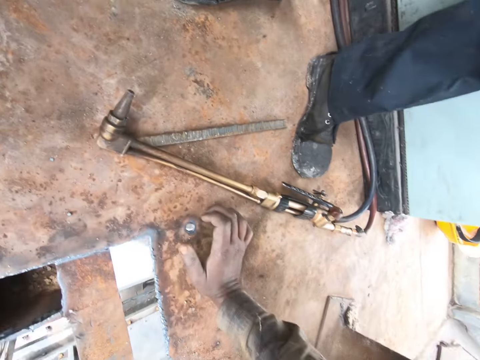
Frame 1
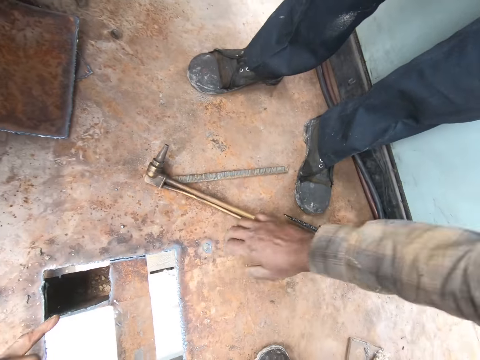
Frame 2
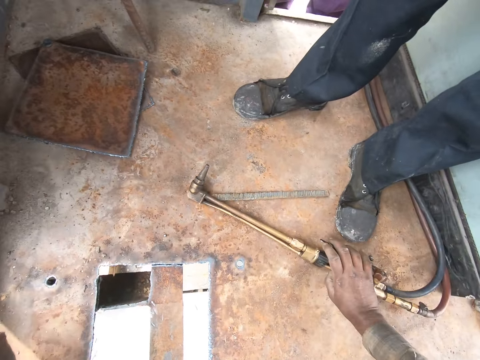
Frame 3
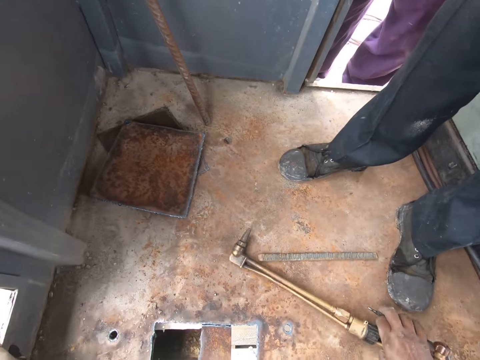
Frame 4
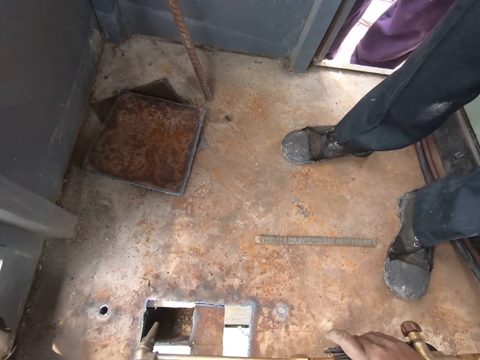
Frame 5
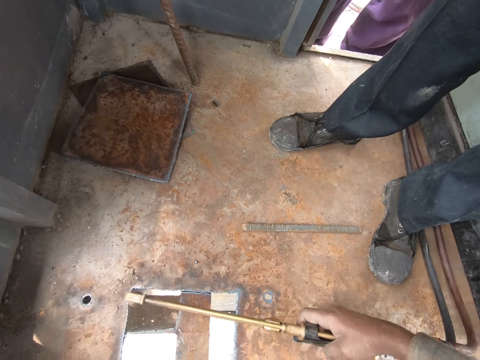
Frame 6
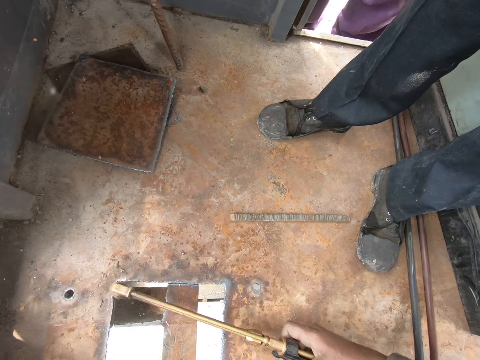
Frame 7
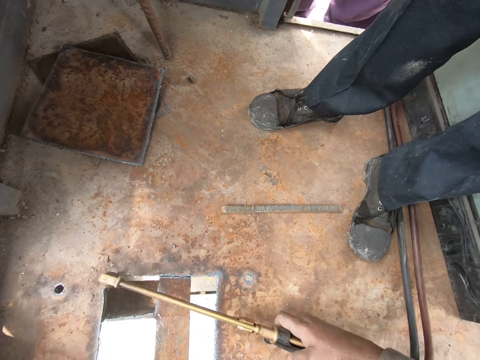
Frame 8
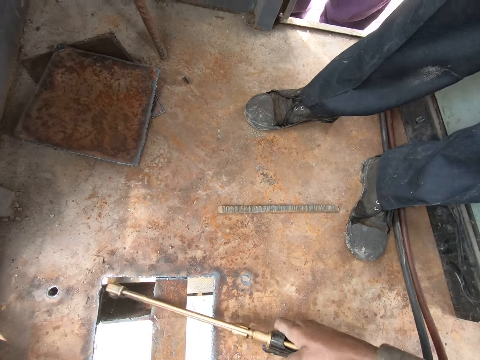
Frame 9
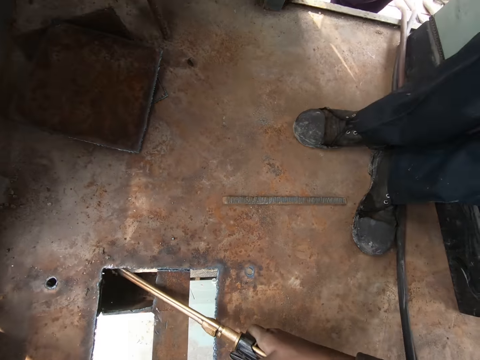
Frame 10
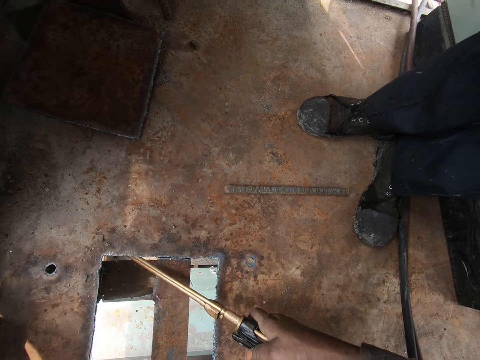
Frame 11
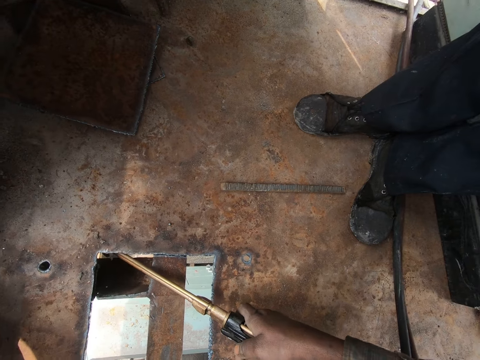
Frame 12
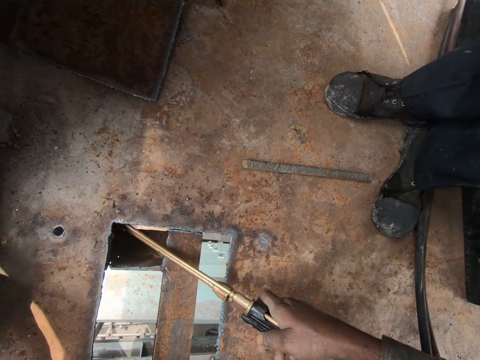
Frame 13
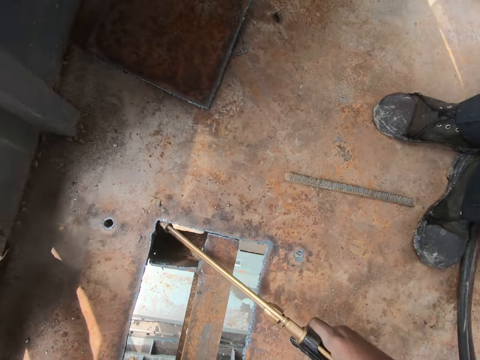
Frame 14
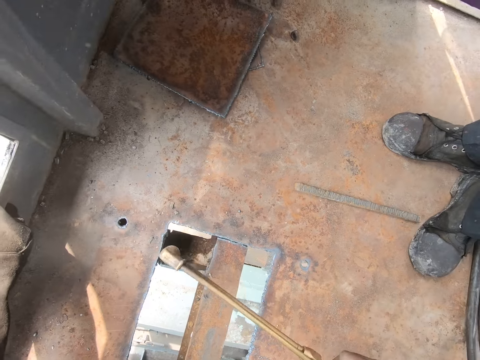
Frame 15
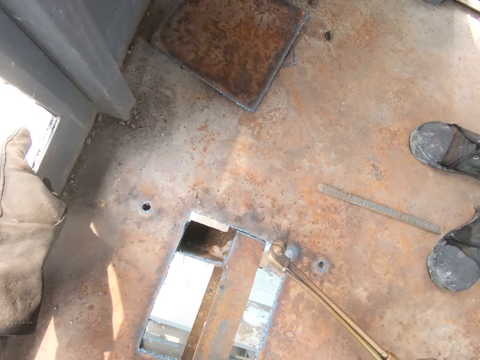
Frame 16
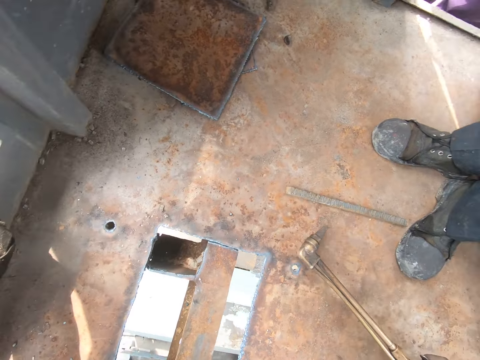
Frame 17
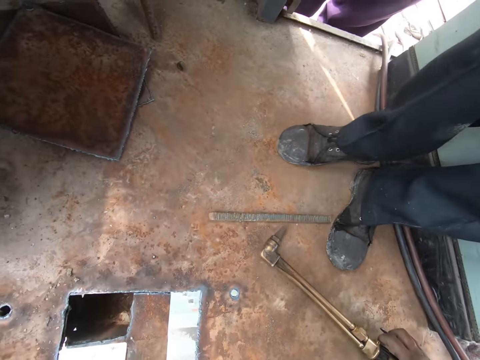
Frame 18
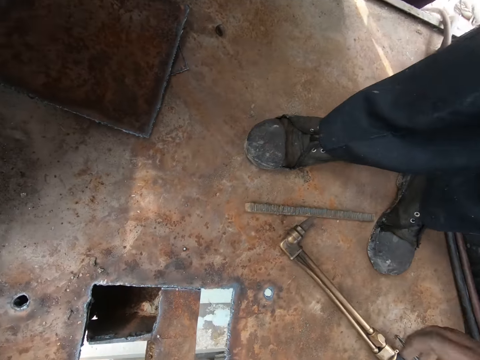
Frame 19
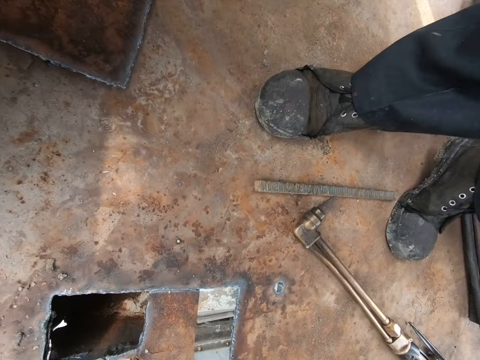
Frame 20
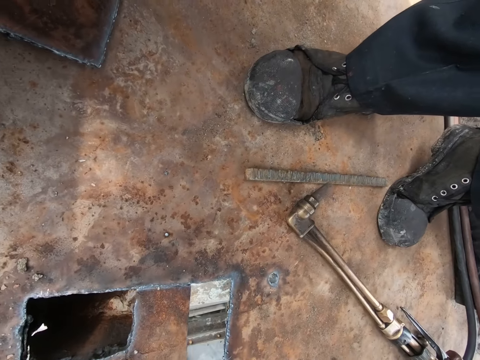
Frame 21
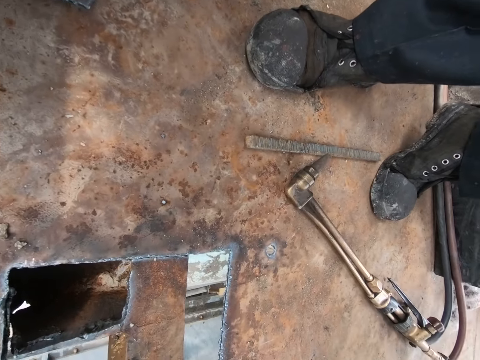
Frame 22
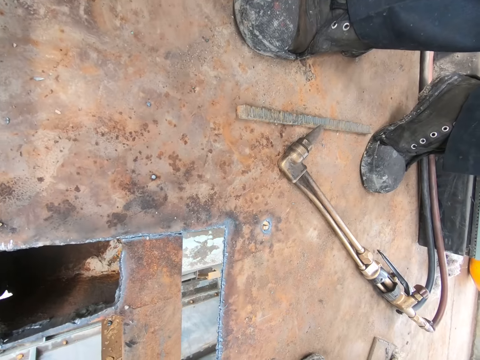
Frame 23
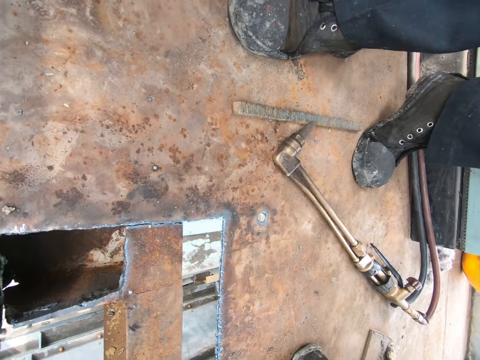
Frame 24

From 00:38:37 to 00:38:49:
The camera wearer holds the gas lighter with his right hand. He lifts the gas lighter with his right hand. He welds the metal. He removes his right hand. He puts the gas lighter on the floor. He looks around.

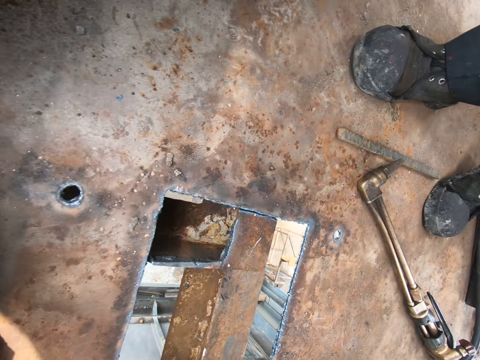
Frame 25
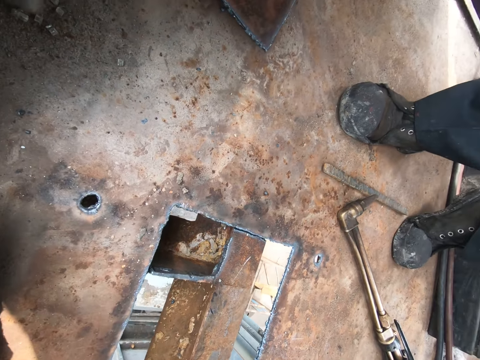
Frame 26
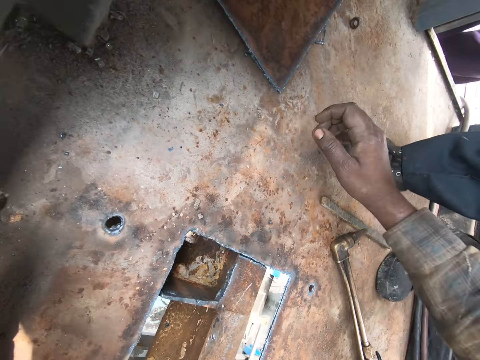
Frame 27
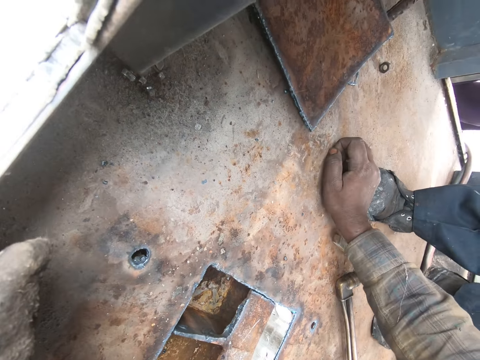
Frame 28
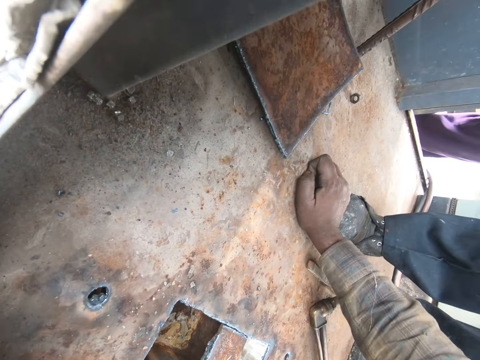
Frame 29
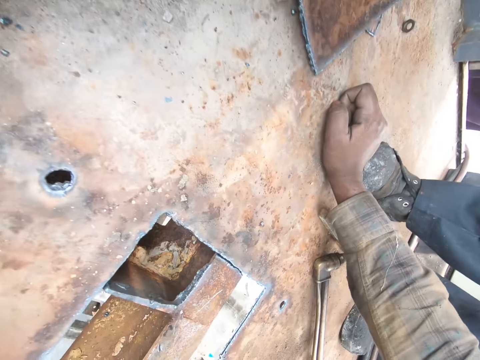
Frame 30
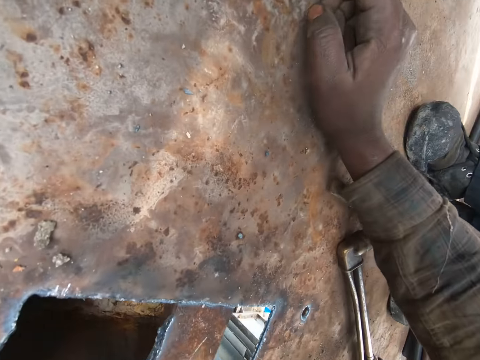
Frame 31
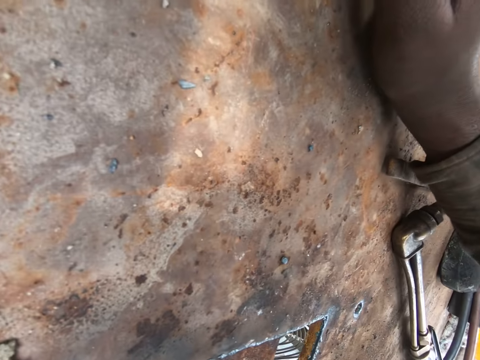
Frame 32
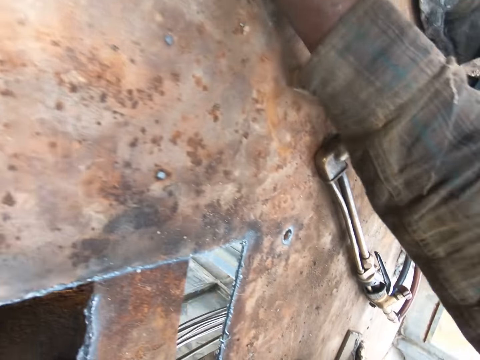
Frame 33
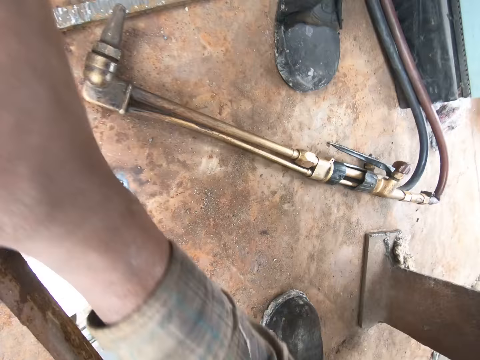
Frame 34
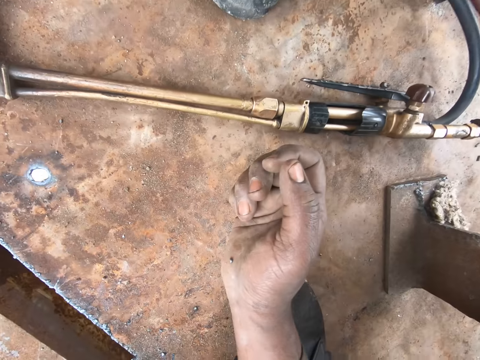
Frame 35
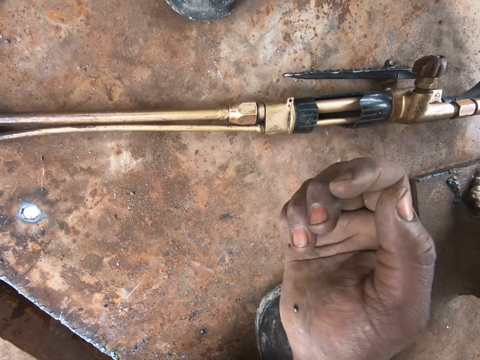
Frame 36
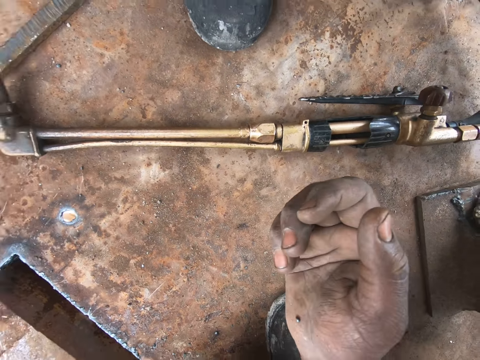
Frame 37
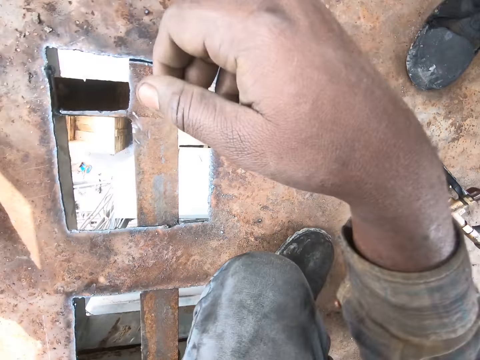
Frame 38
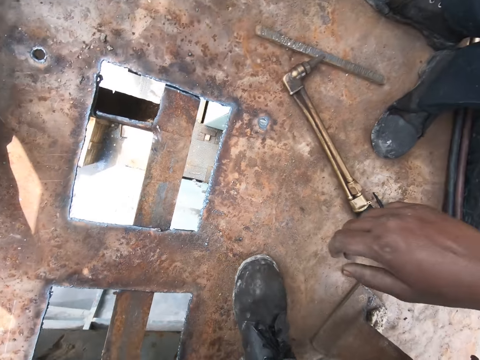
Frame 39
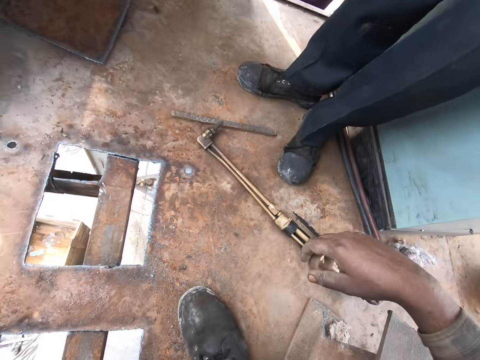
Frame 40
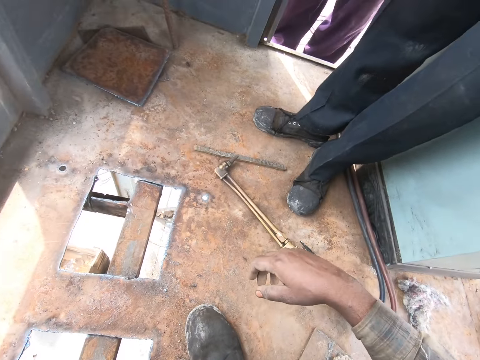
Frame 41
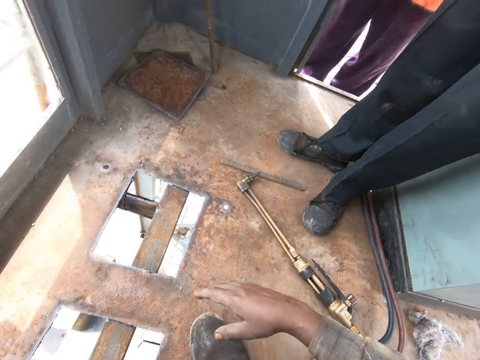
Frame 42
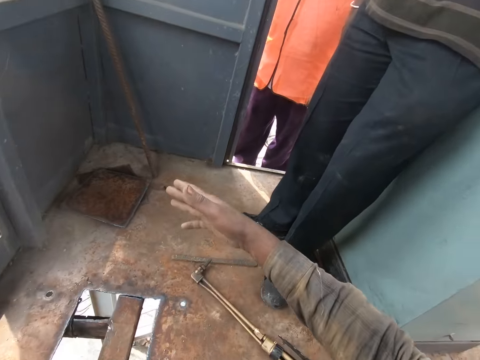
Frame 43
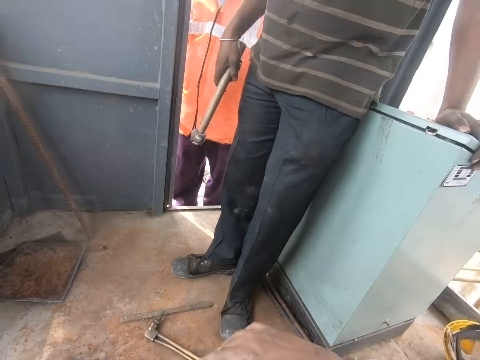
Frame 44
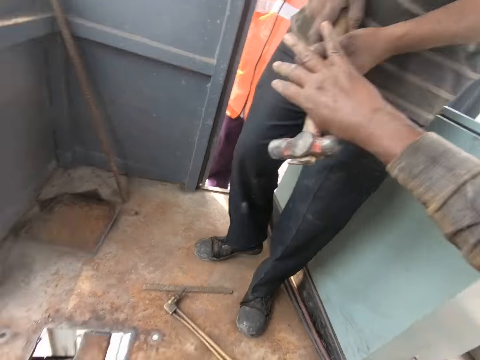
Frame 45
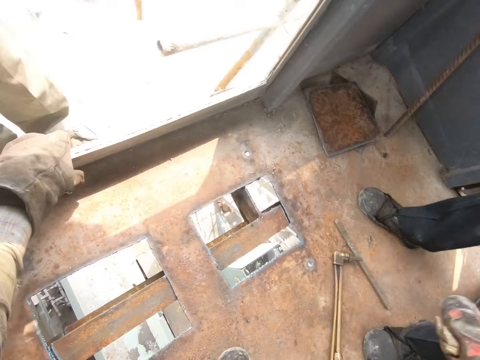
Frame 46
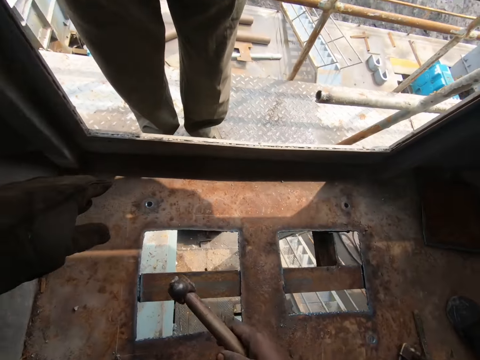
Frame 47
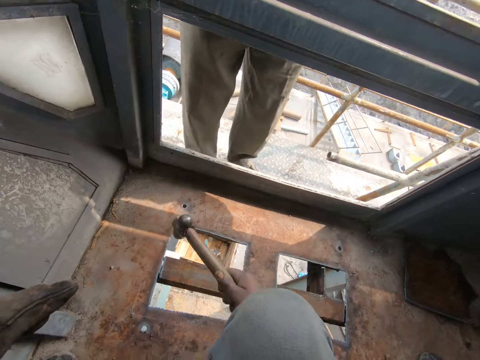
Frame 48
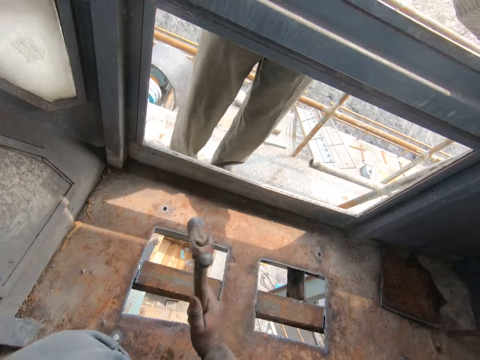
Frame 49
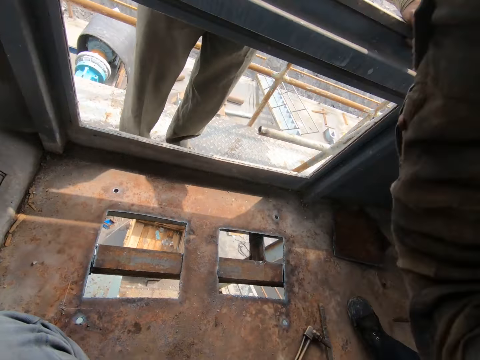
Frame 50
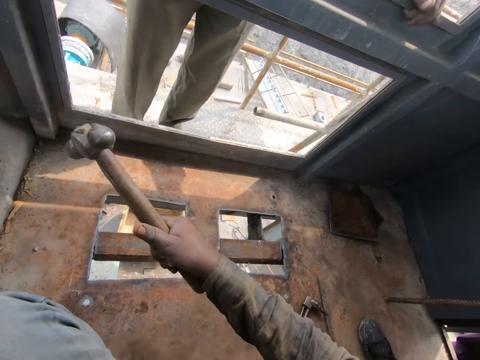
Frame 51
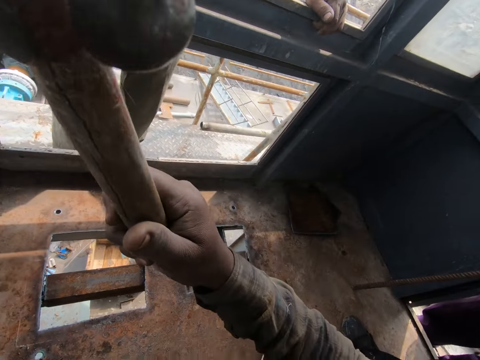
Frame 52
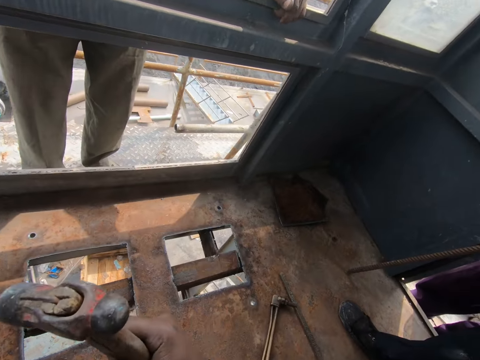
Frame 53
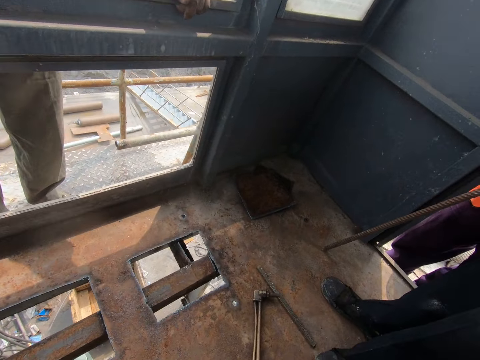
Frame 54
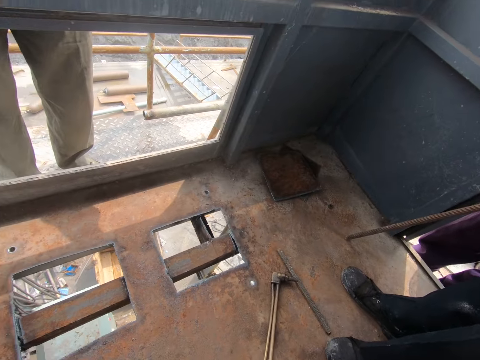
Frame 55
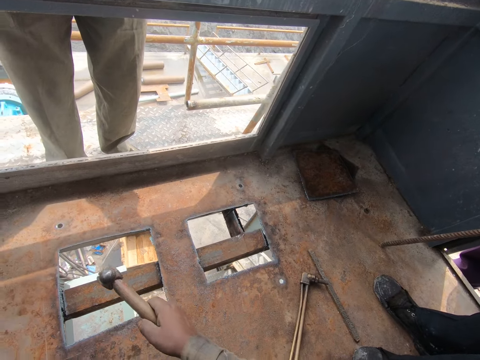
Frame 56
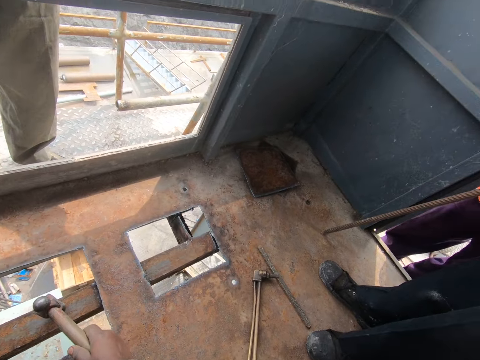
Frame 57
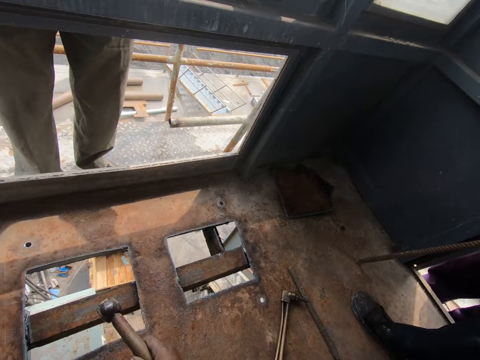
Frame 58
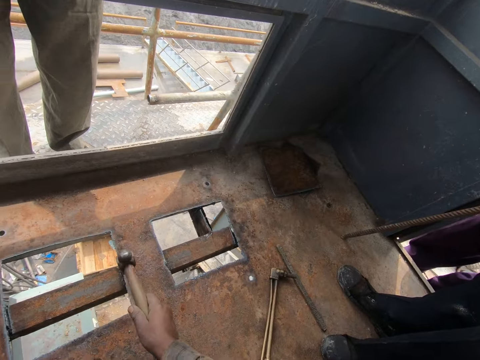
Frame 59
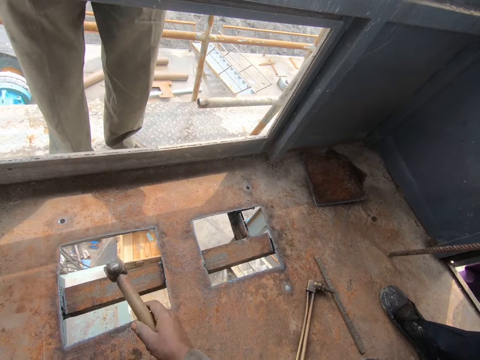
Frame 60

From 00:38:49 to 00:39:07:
The camera wearer lifts his right hand. He peeps through the hole. He puts his right hand on the floor. He bends close to the ground. He moves his body. He looks at his hand. He moves his right hand. He uses gestures with his right hand. He takes a hammer from the man. He moves his right hand. He hits the floor with the hammer. He hammers the piece of metal. He stops hammering. He looks at the floor. He hammers the piece of metal. He moves his right hand around.
